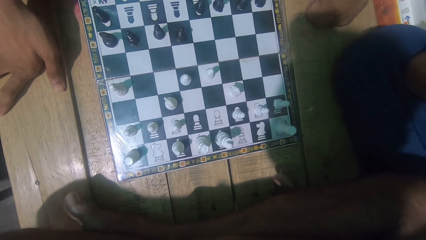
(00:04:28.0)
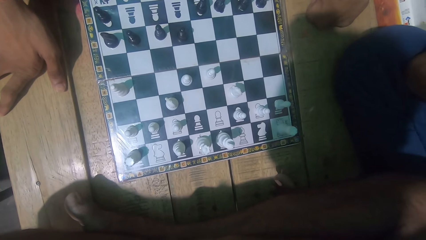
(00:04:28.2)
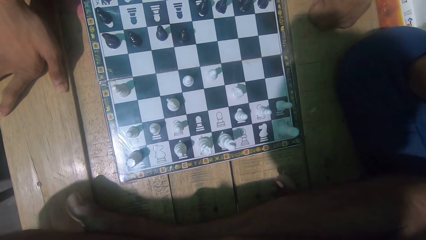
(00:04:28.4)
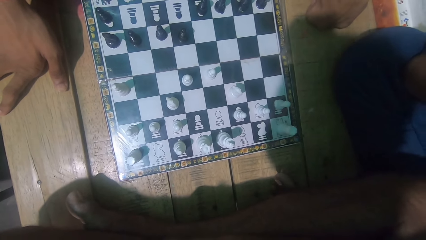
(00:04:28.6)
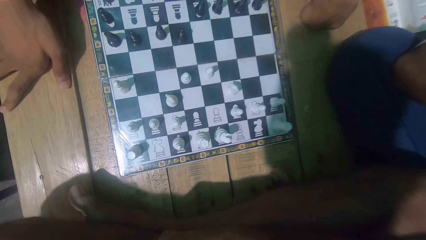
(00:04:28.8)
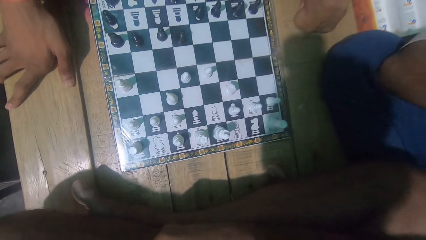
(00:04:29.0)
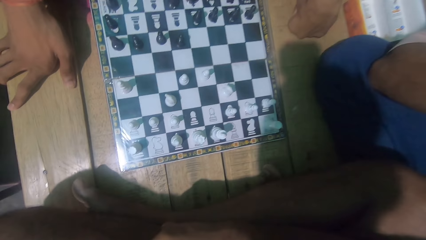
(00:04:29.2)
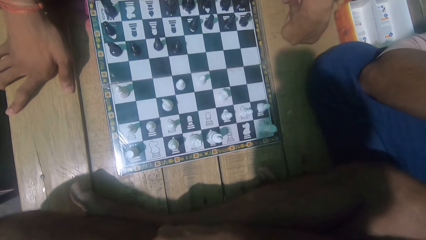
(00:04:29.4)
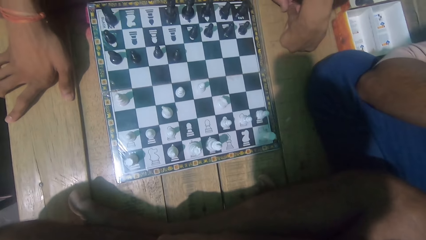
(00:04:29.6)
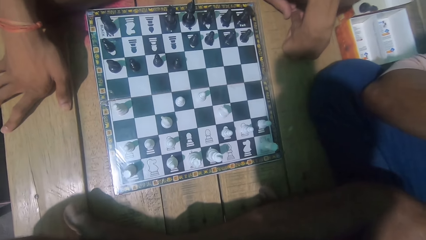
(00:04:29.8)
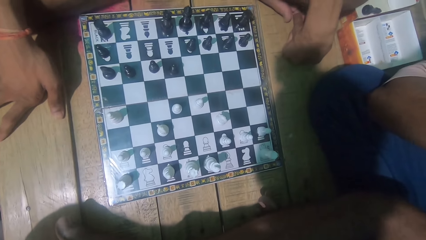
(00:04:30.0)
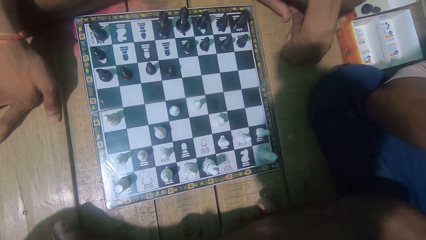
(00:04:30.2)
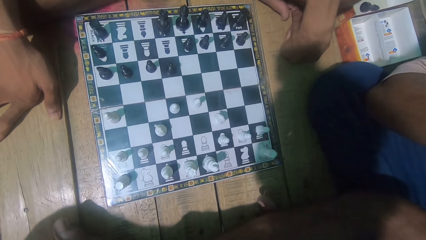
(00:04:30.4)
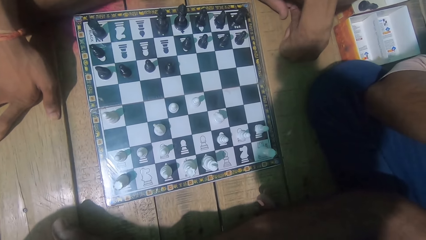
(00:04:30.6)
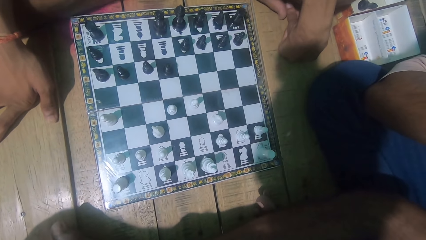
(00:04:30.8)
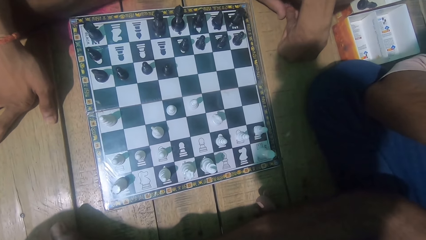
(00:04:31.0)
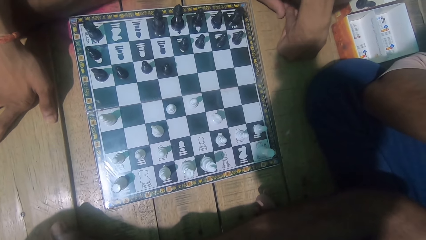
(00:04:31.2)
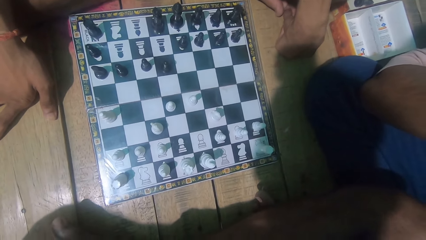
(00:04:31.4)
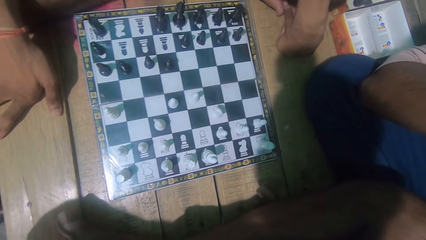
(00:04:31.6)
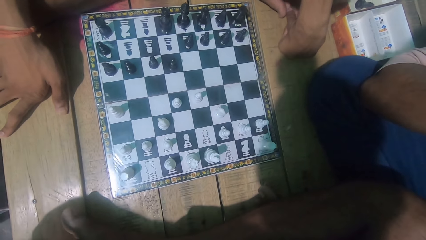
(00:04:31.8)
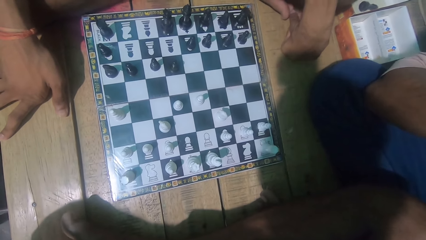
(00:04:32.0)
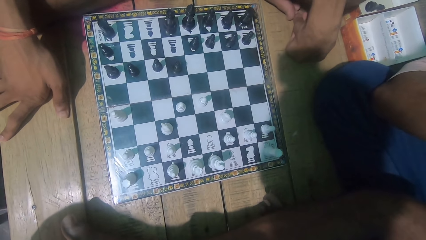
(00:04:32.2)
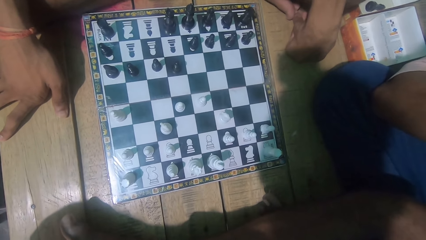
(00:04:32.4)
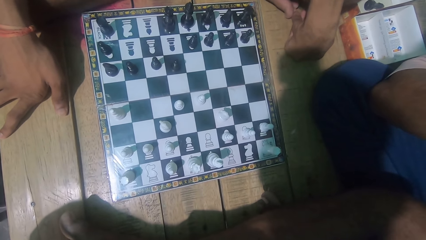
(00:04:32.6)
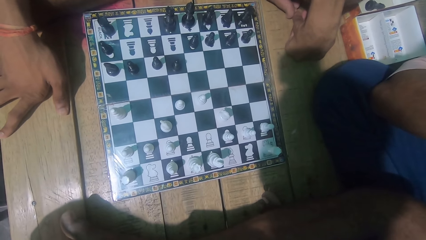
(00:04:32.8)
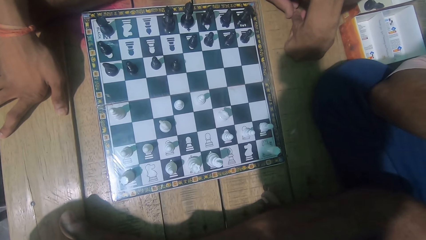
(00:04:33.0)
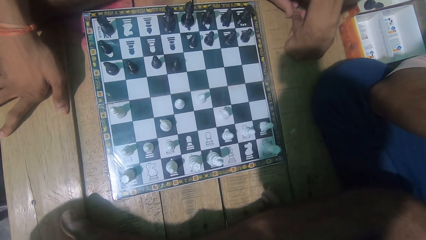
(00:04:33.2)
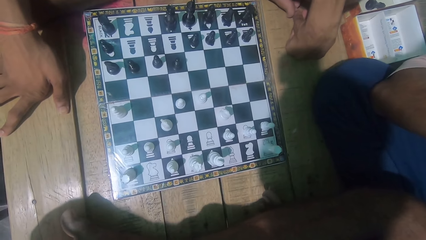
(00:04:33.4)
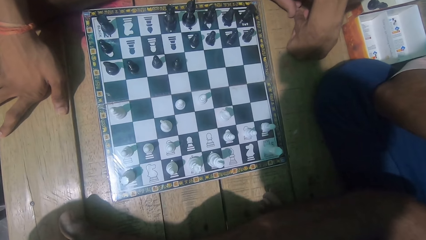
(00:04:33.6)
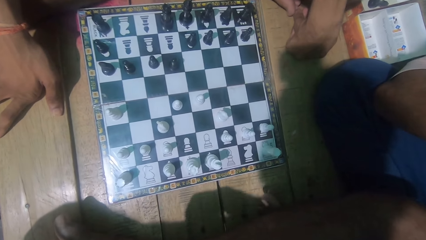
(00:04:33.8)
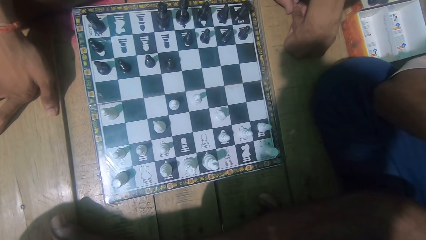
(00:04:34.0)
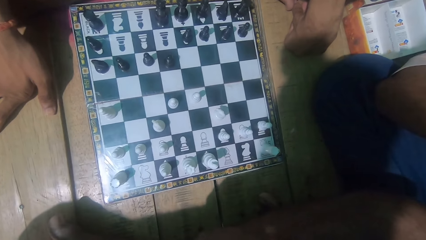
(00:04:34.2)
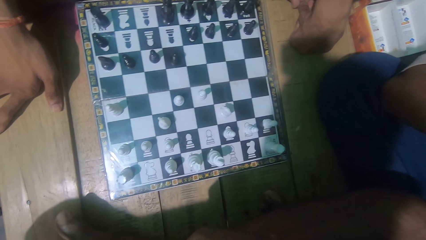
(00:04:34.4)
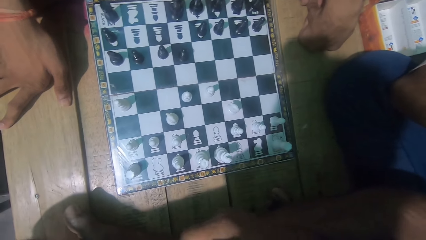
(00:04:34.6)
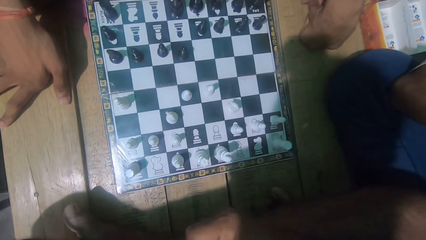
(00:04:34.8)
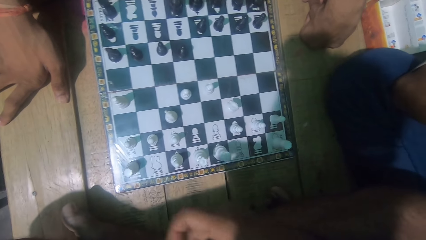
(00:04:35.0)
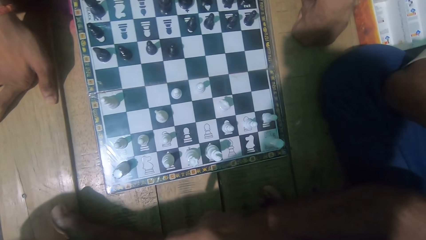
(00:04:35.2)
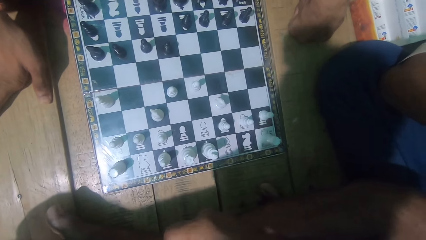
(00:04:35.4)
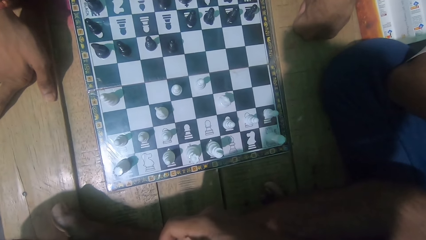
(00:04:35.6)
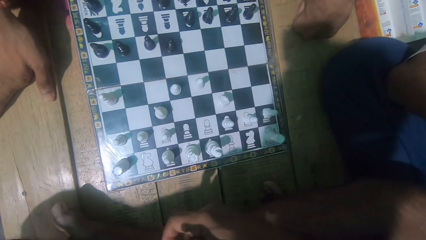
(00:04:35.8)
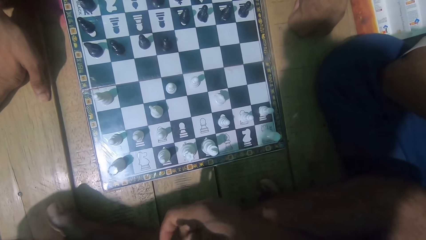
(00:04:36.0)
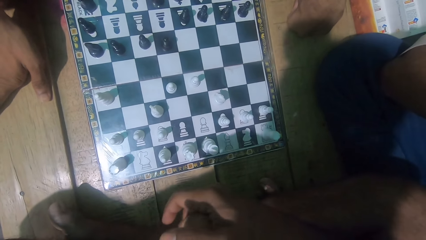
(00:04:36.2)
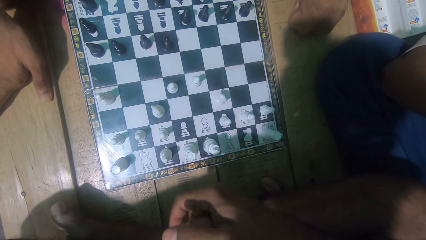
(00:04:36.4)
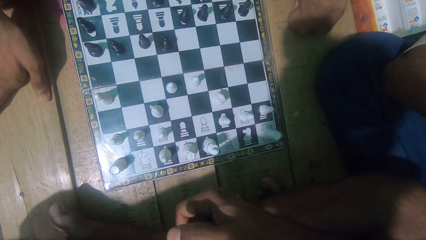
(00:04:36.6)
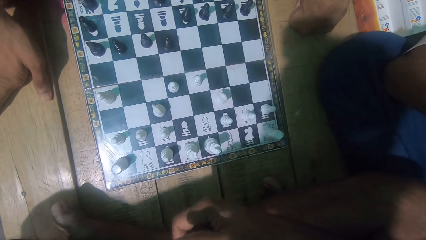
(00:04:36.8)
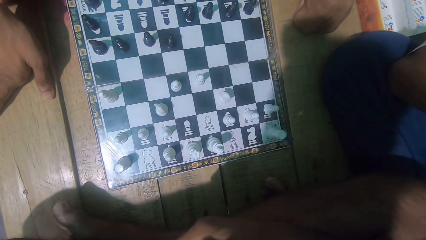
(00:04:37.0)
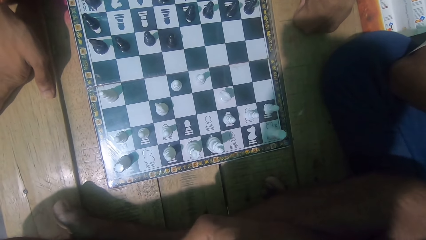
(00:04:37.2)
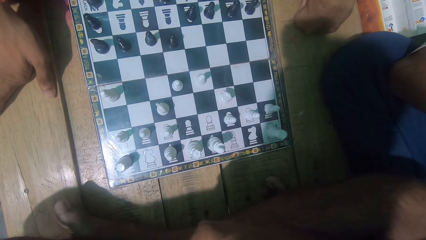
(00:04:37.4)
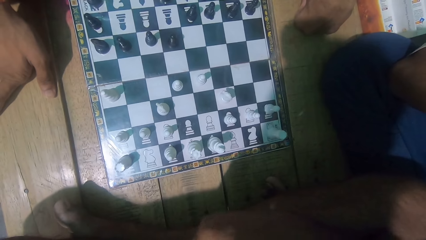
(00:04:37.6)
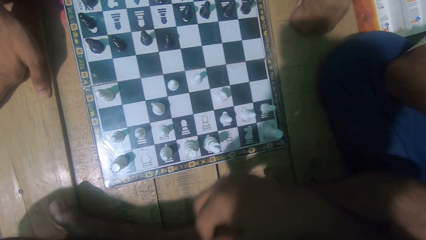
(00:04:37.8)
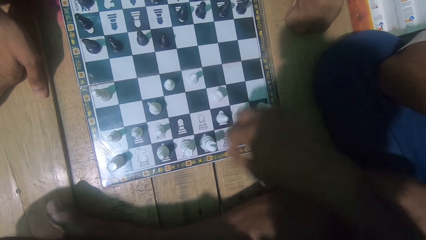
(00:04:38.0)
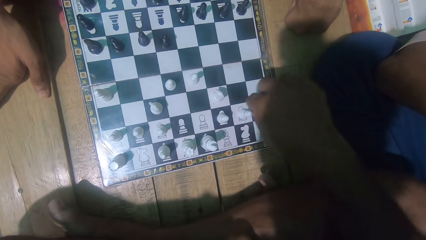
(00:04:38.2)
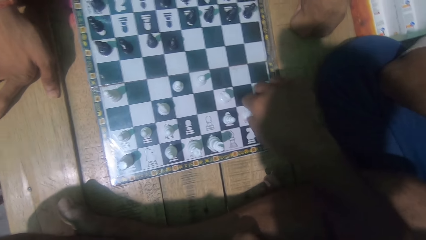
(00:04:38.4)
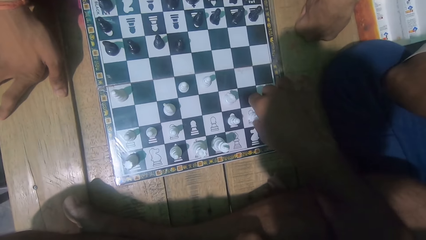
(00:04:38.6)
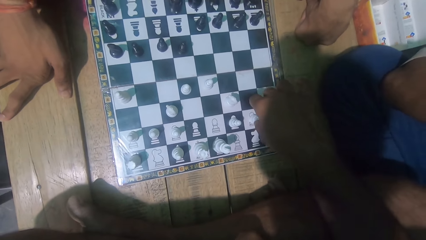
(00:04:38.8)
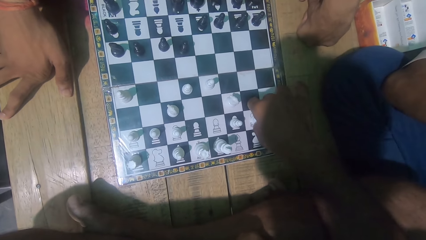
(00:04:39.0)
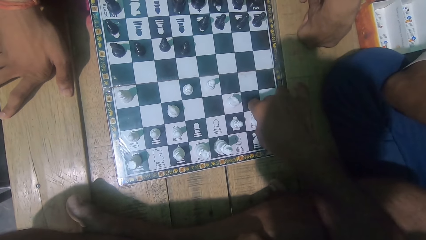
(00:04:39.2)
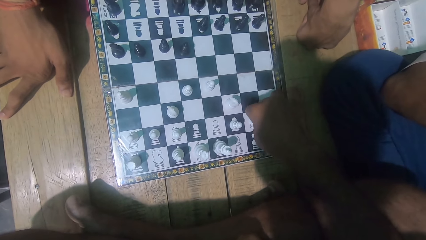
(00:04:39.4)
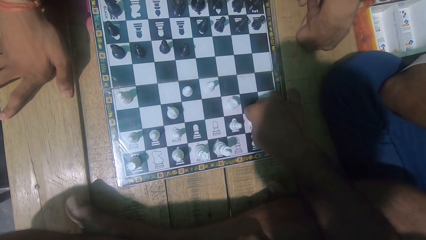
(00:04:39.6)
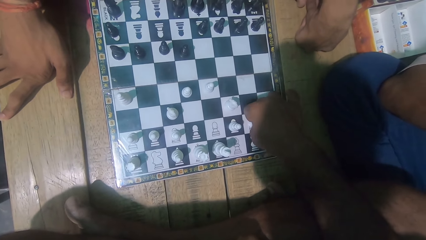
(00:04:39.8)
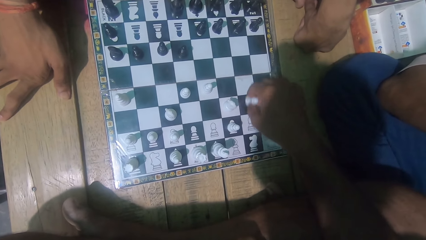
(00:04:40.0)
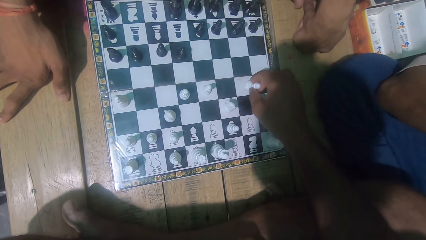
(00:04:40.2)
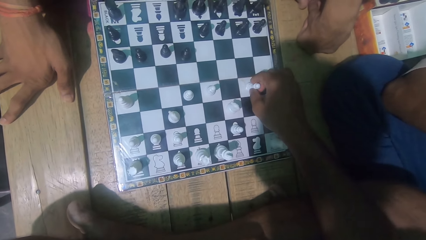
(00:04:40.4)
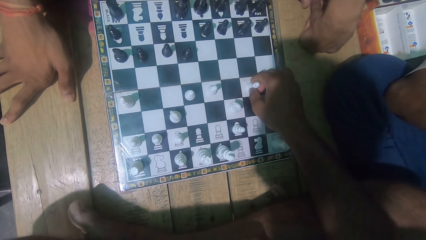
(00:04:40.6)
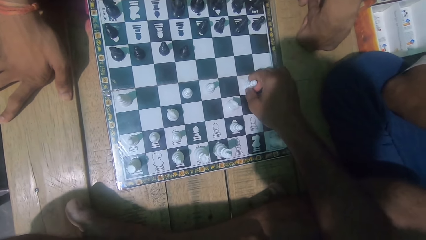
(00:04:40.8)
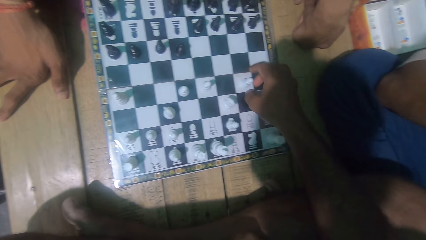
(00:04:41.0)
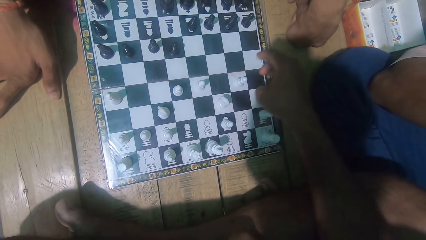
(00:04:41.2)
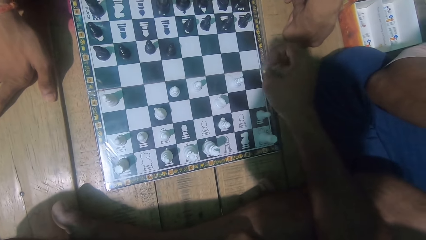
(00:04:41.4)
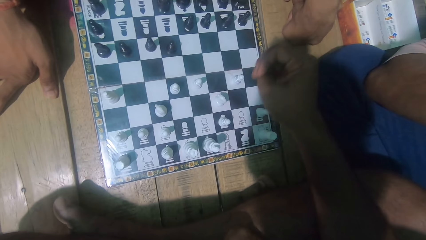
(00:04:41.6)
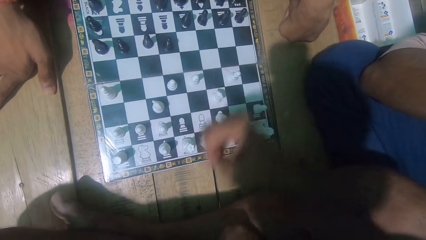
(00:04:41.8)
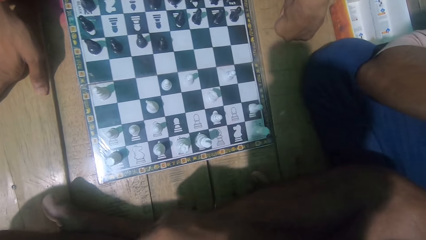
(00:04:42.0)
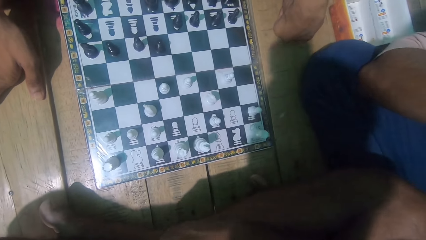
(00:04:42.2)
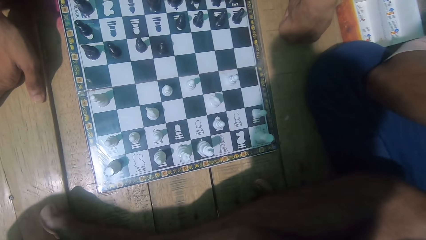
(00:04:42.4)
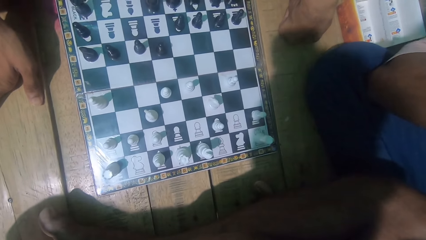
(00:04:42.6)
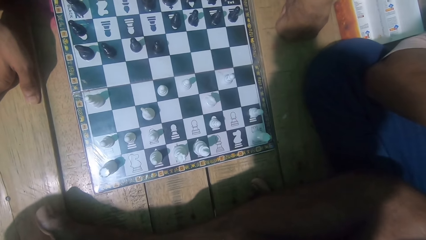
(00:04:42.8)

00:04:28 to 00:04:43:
The camera wearer picks up the chess piece. They place the chess piece down. They look at the chess game with a man.
